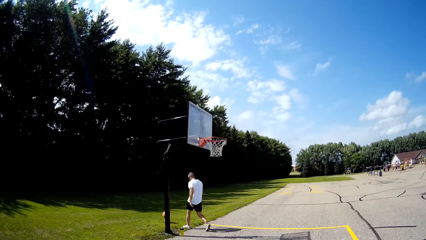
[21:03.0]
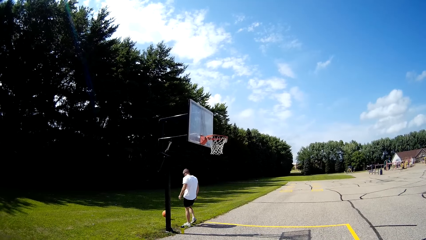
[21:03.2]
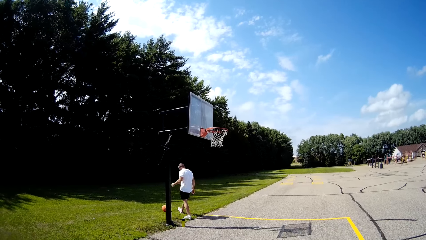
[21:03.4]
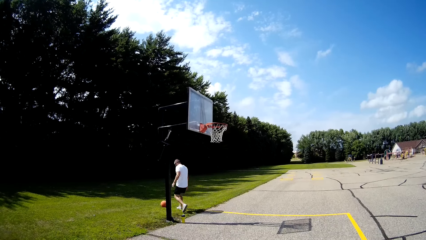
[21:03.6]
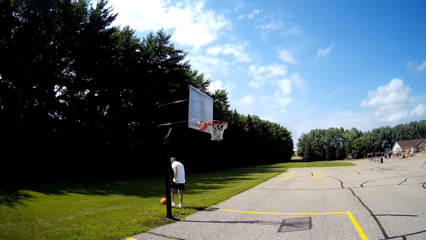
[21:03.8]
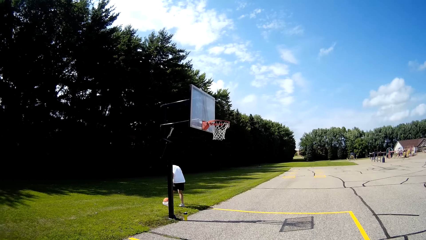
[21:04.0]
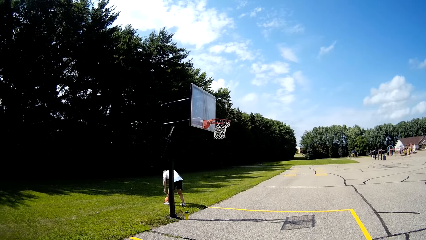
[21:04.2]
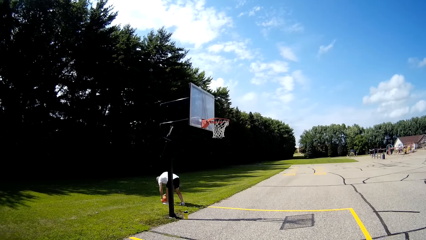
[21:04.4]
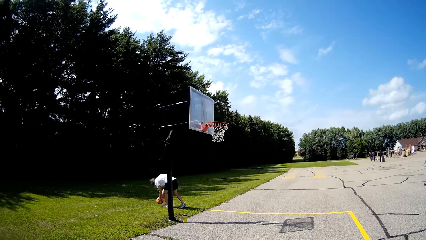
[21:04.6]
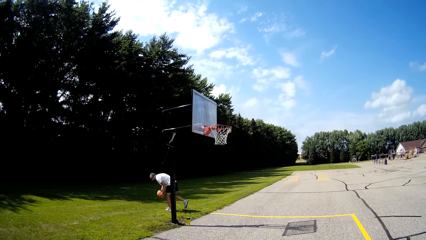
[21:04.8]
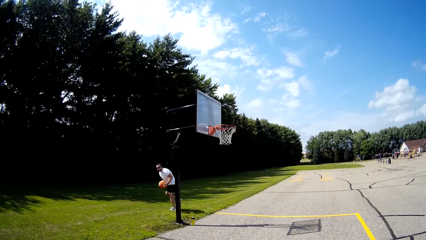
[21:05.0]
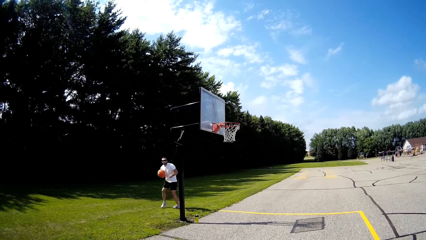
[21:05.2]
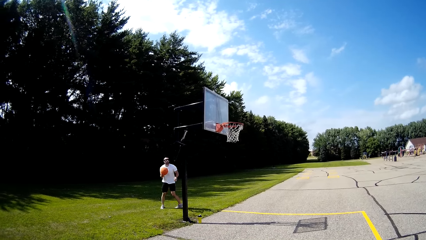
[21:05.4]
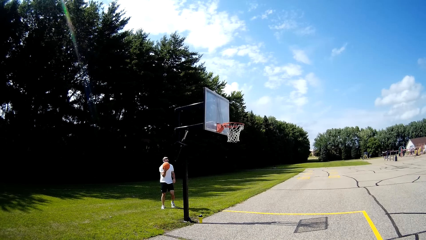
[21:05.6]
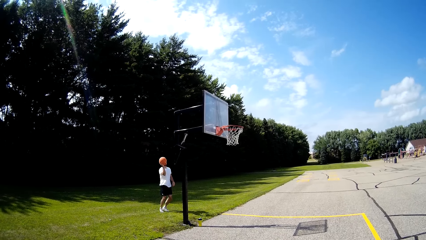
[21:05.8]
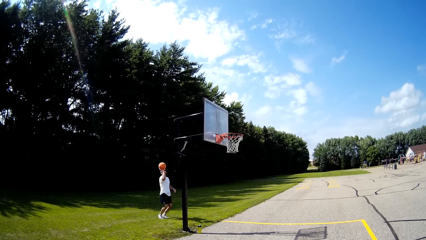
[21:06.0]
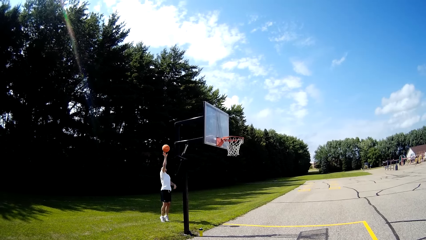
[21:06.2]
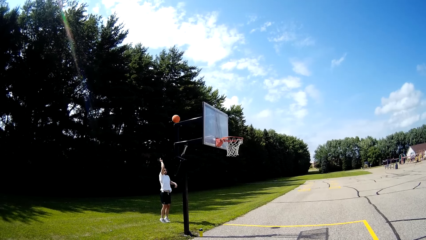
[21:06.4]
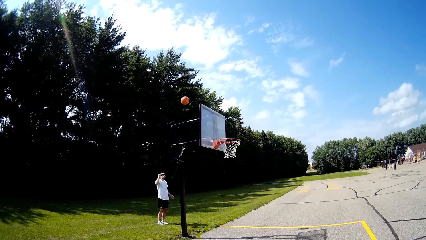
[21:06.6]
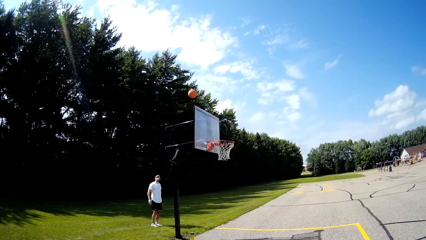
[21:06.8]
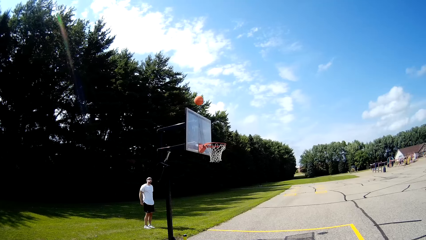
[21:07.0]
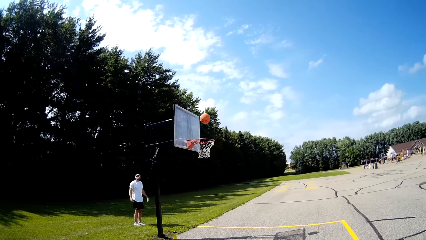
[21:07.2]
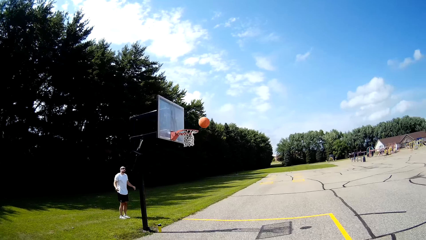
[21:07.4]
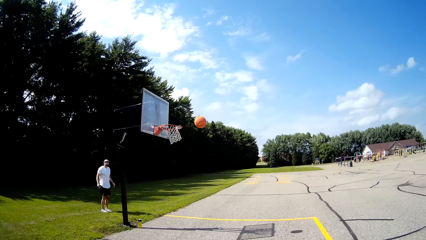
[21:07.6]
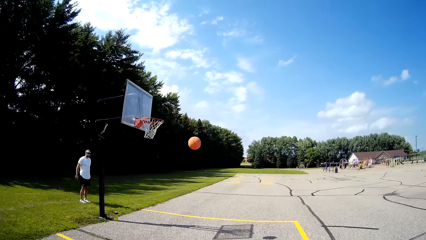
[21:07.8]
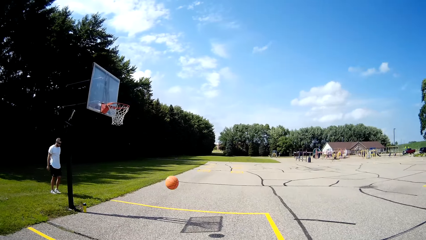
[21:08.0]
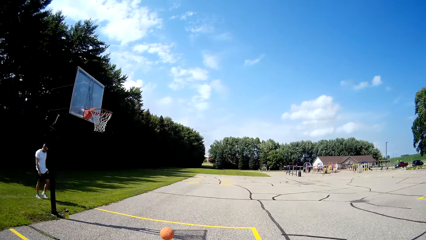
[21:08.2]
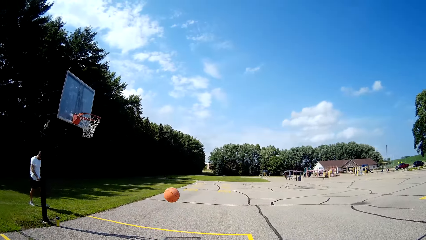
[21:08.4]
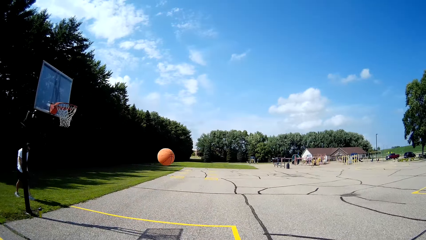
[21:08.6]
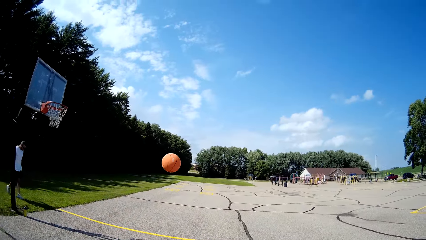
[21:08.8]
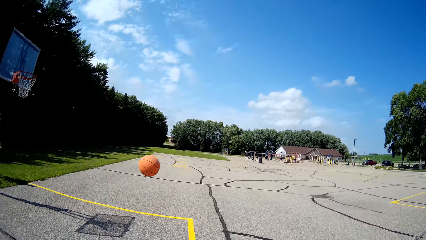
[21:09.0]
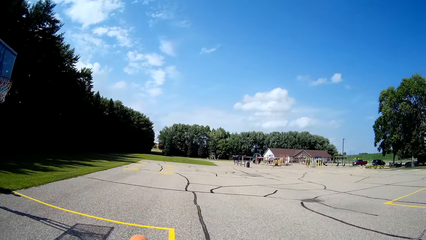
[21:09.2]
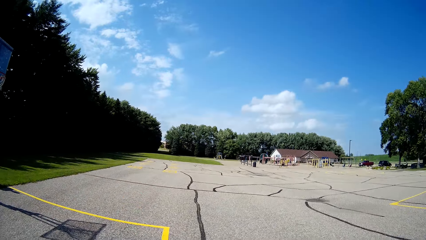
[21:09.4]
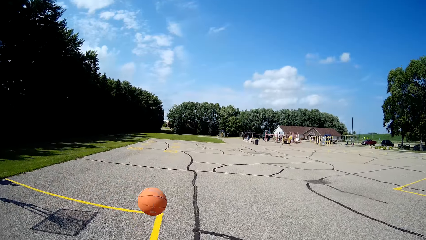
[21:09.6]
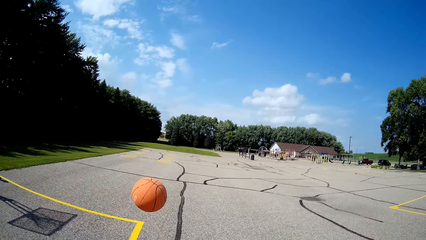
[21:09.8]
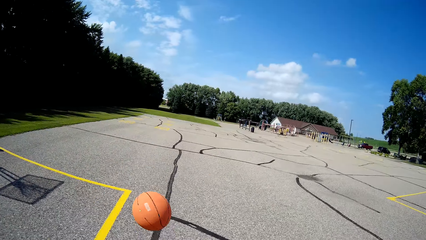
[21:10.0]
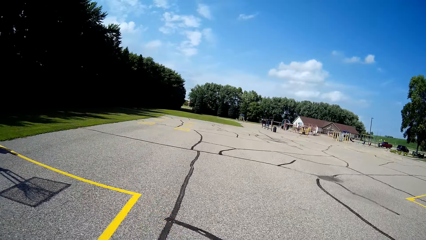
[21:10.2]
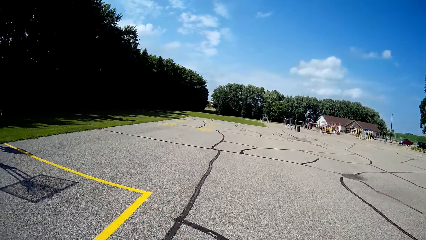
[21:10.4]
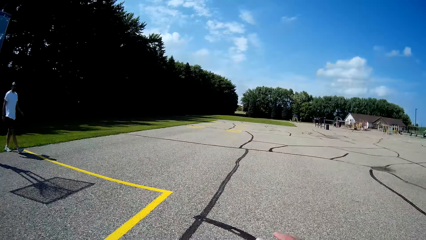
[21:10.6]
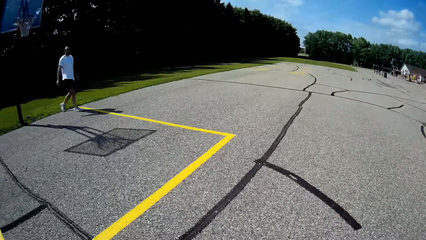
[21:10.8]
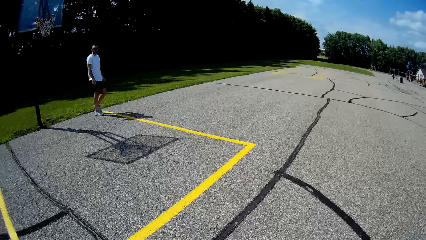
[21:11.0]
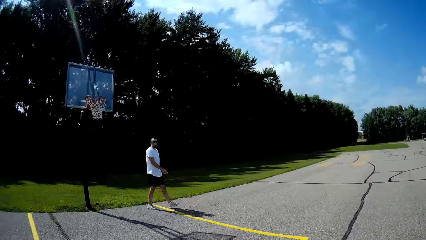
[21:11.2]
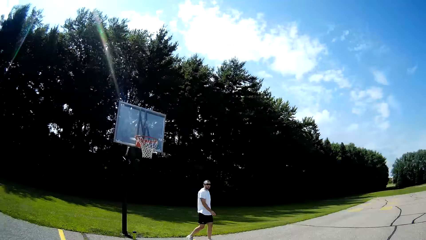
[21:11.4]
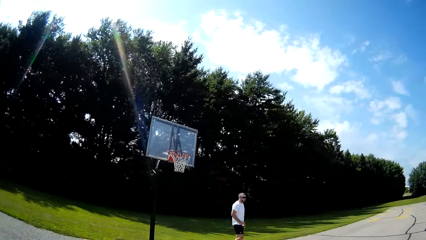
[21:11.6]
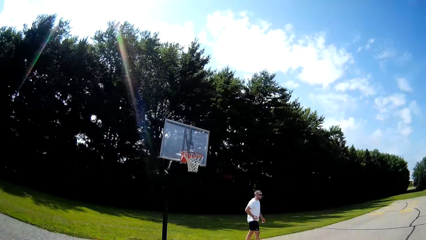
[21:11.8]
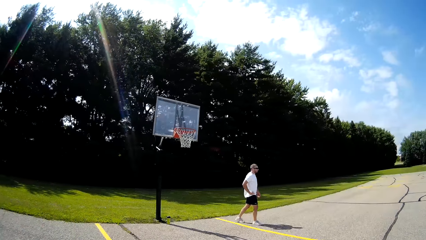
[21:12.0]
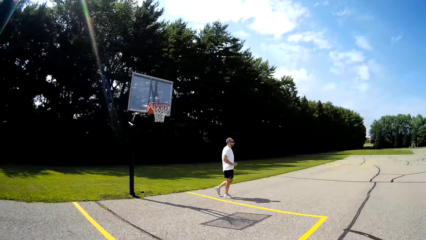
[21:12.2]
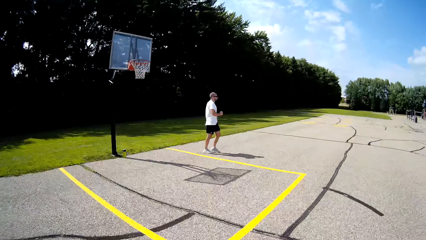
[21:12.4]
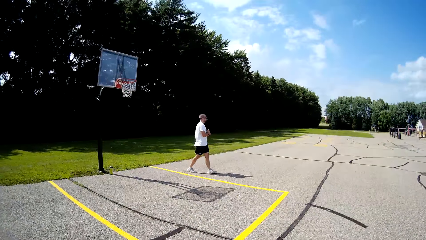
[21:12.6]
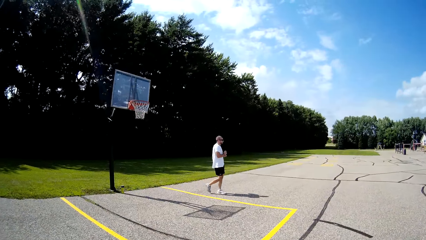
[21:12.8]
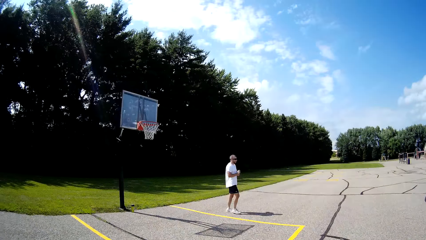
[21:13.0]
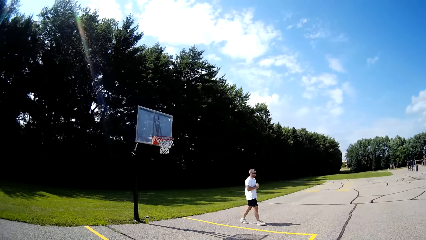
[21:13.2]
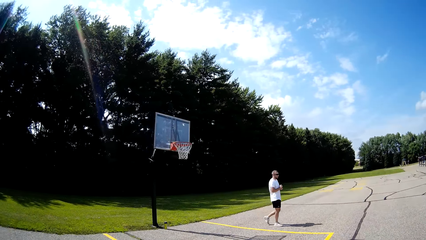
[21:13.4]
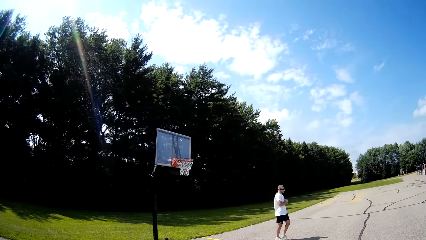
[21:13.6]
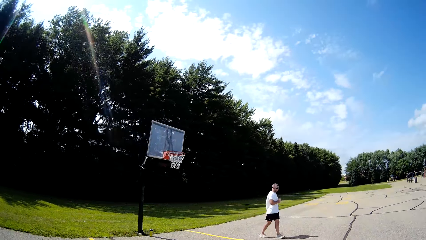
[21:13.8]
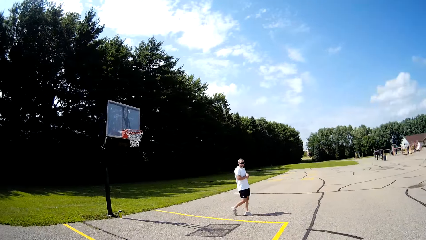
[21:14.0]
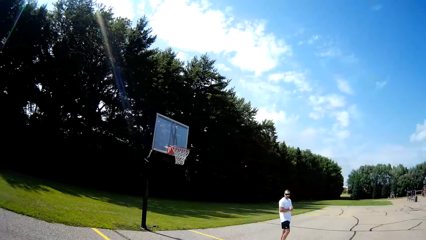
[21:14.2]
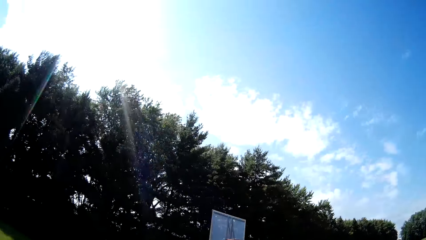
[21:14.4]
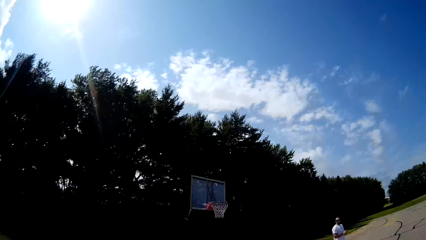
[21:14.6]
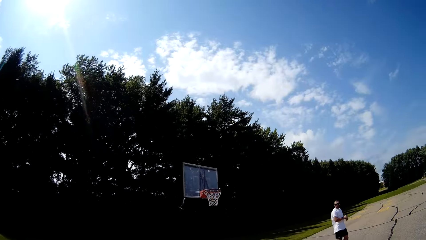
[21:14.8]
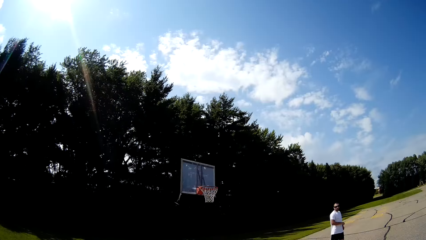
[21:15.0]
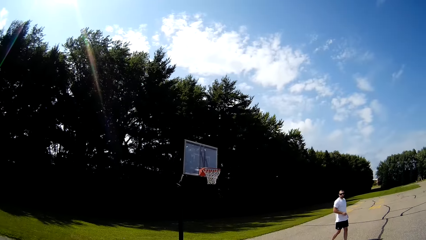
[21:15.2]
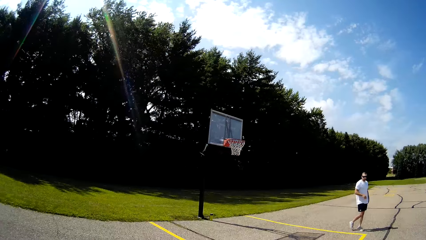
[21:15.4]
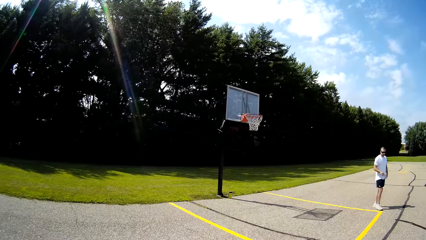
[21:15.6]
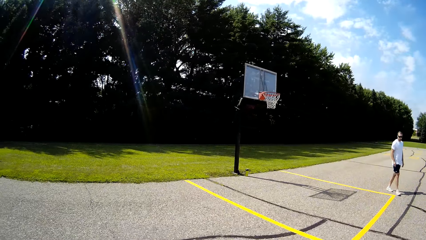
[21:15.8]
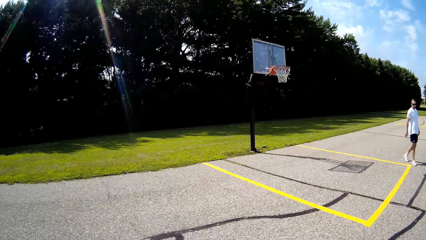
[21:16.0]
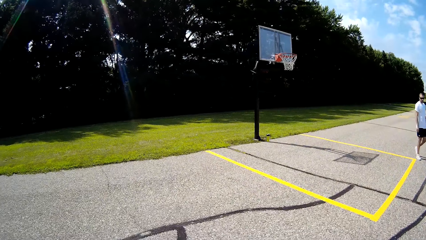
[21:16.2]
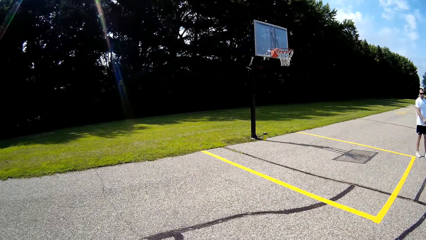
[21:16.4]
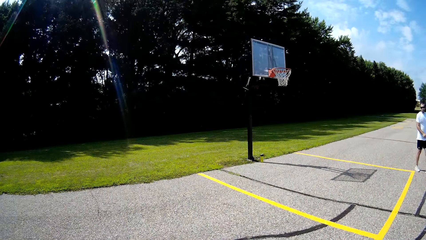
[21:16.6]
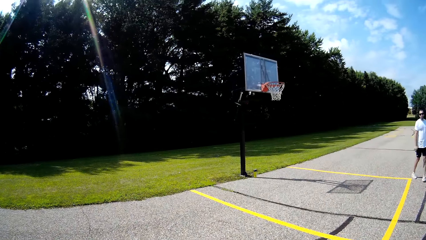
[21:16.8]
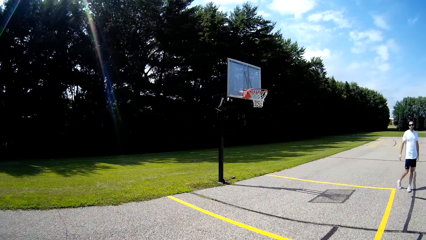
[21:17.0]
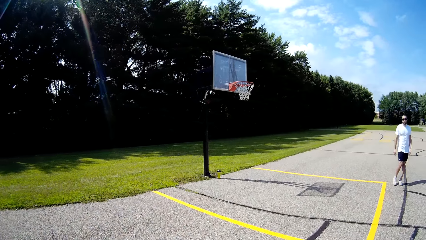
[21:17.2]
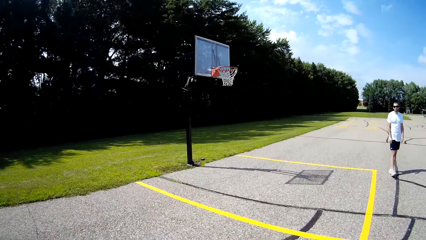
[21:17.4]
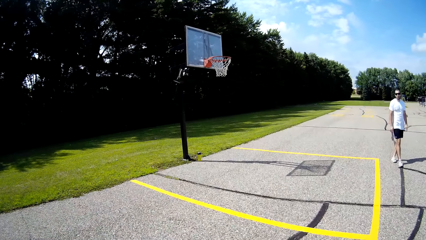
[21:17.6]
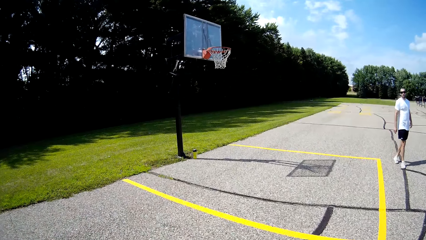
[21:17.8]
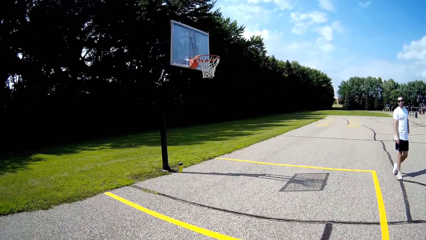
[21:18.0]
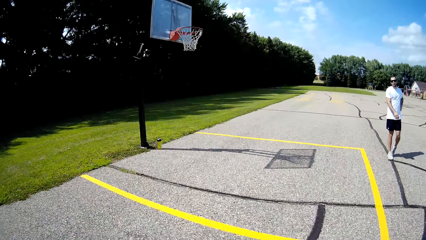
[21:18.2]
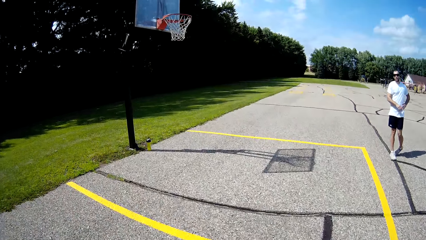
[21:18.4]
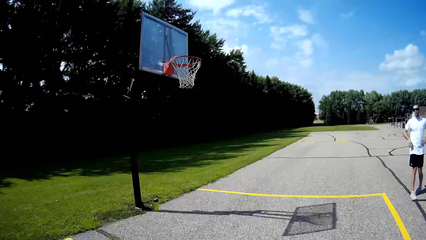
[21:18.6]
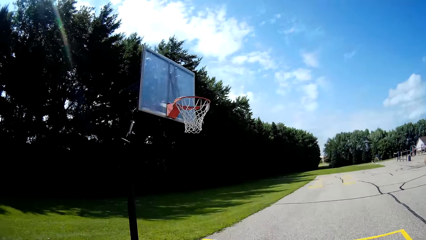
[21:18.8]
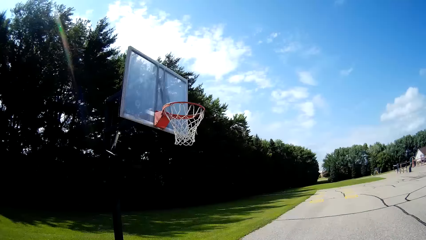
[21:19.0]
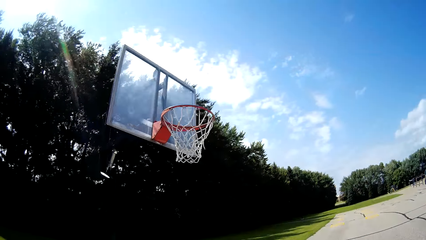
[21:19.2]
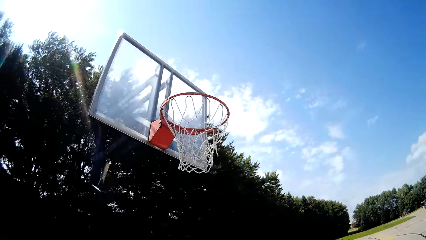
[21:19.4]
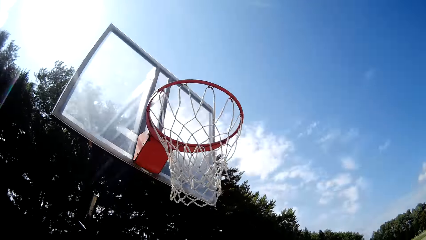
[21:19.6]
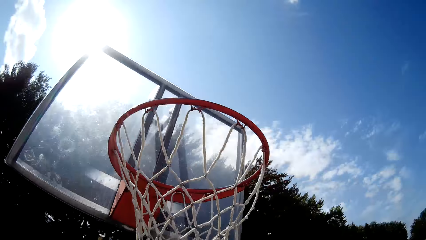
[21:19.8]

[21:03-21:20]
The man picks up the basketball on the floor with his hands. The man throws the basketball toward the rim board with his right hand. The camera wearer runs towards the basketball. He bounces the basketball on the floor with his hands. He runs towards the rim.
